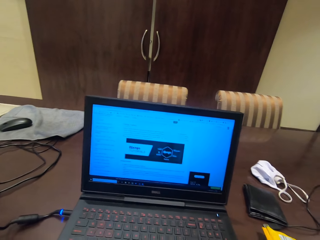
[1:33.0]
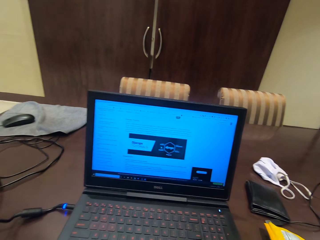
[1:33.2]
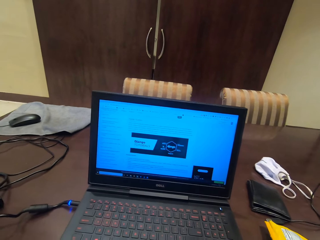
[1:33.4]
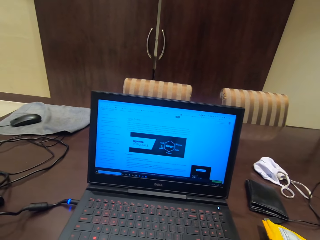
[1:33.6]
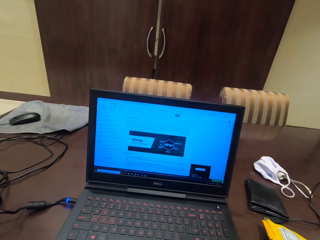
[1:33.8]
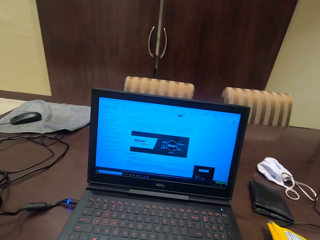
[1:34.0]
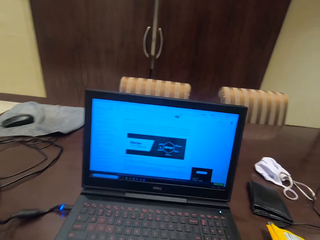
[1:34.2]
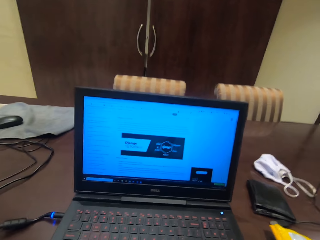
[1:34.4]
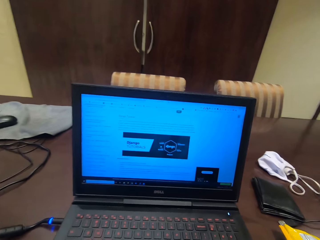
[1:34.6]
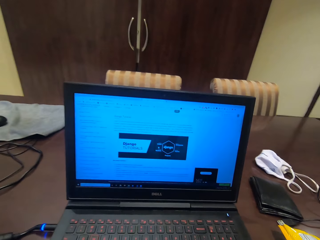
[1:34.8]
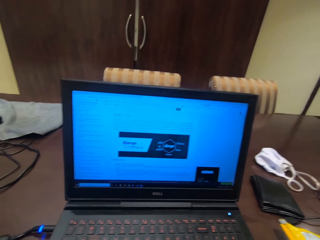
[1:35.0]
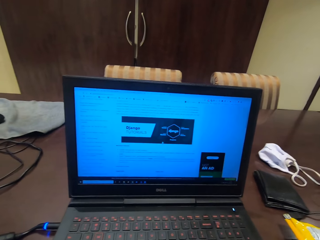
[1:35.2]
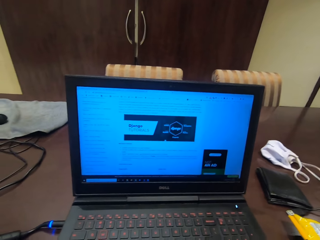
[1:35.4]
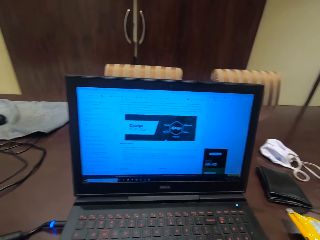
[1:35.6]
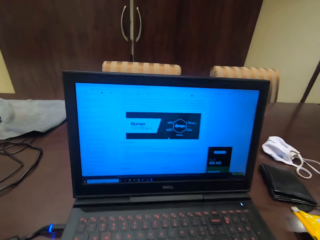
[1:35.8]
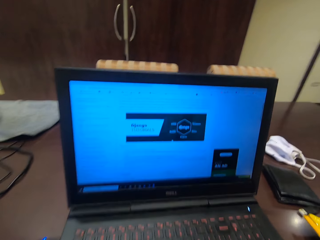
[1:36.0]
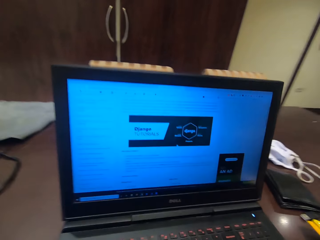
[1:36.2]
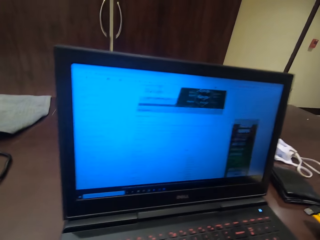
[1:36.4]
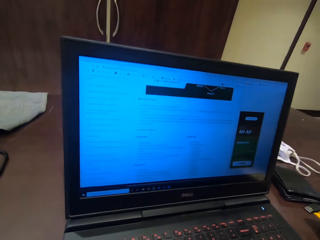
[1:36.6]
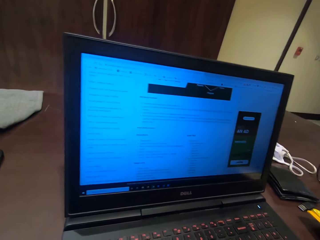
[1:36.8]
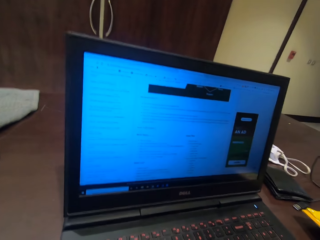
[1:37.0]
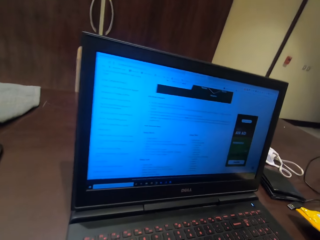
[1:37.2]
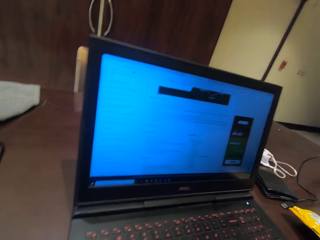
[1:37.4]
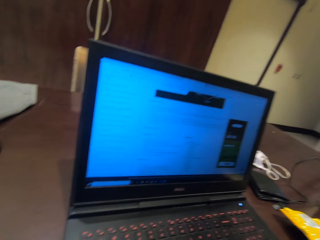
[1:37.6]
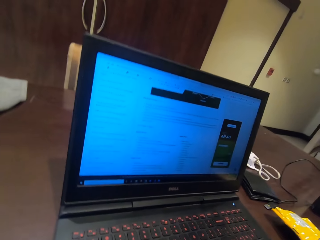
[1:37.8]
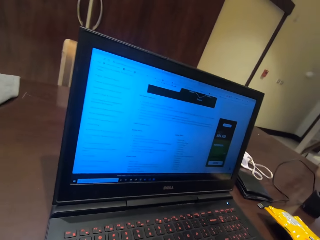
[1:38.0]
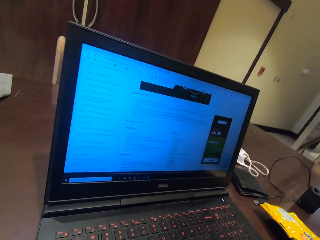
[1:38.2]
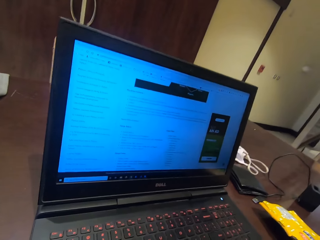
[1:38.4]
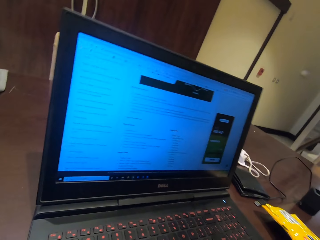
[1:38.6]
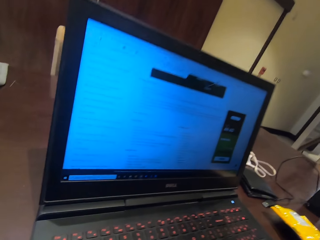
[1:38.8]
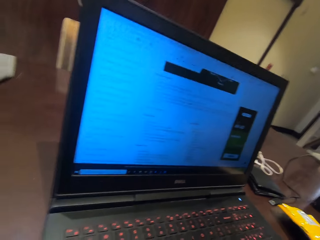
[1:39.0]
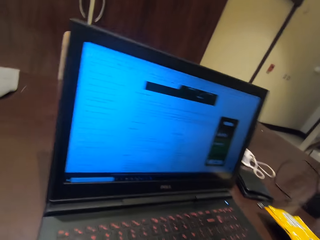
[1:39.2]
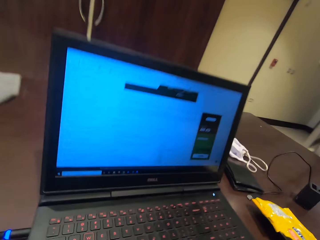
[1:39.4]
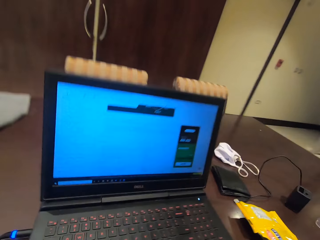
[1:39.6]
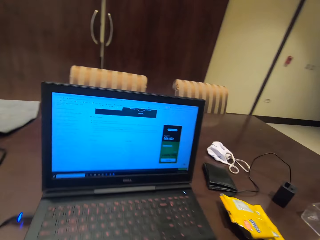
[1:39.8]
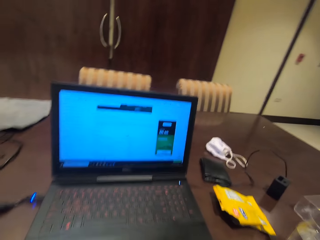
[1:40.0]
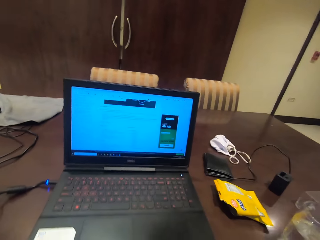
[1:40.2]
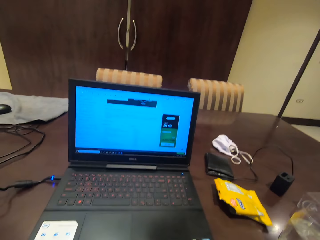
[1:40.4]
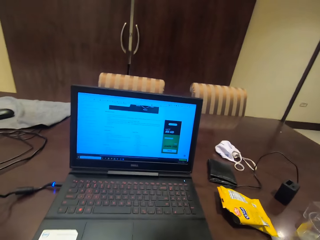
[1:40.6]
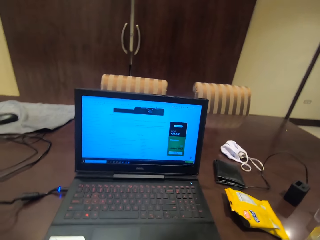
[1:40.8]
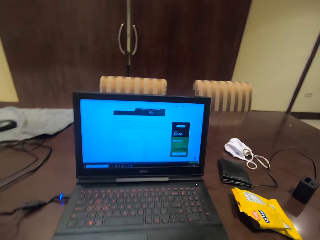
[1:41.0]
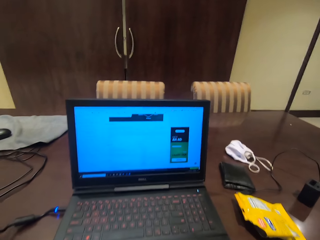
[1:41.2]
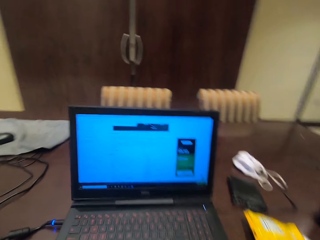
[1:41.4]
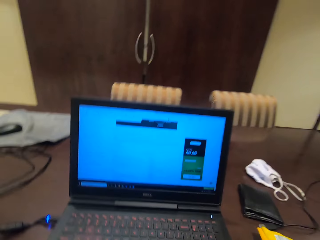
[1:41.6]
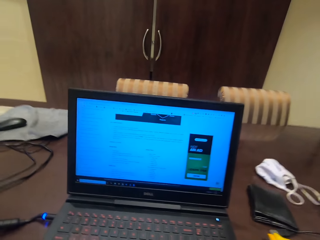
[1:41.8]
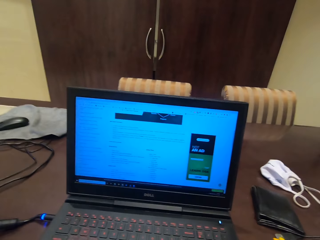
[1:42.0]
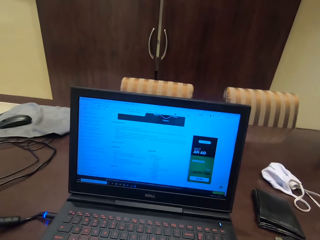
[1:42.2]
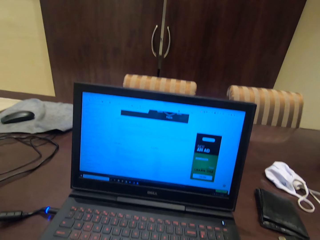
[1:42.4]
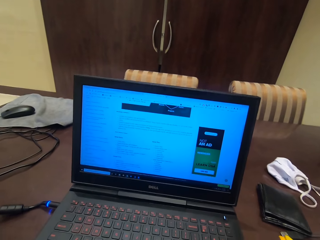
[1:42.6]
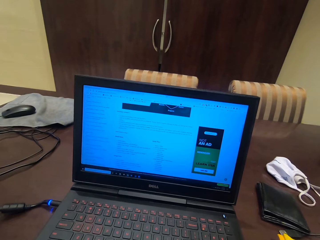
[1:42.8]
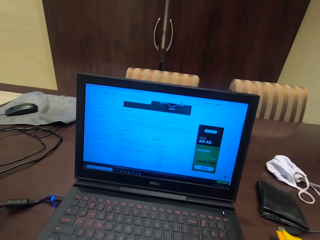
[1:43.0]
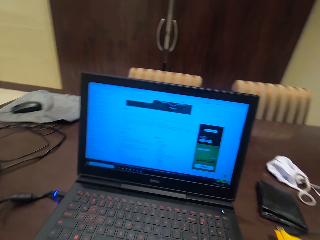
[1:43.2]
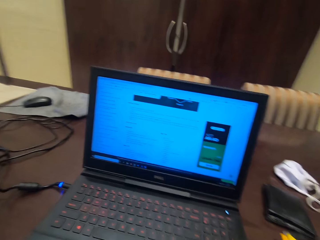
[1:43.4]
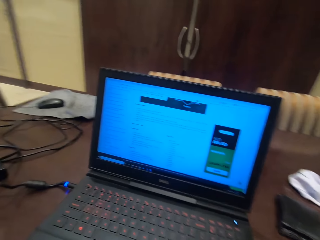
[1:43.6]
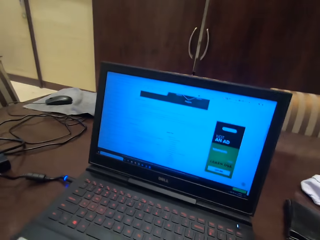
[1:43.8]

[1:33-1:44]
The camera wearer scrolls the page in the laptop. They read the notes inside the laptop.

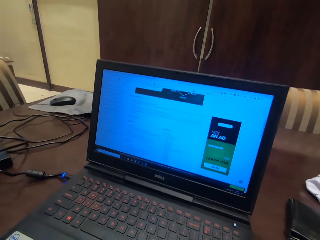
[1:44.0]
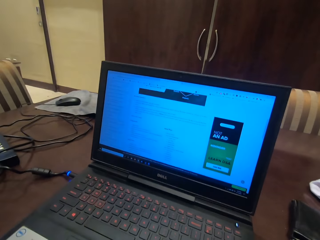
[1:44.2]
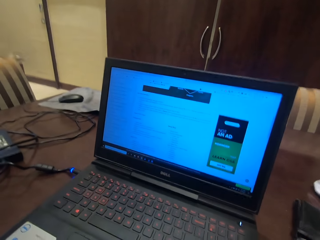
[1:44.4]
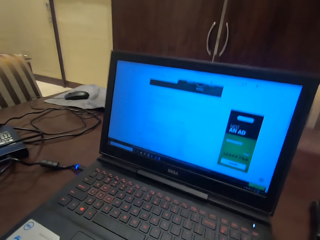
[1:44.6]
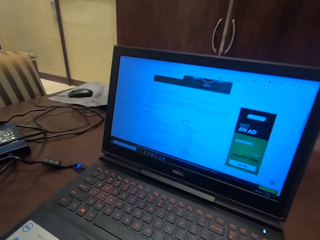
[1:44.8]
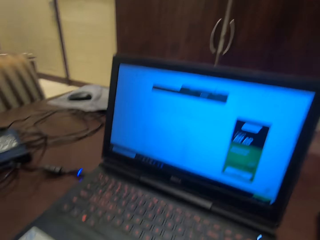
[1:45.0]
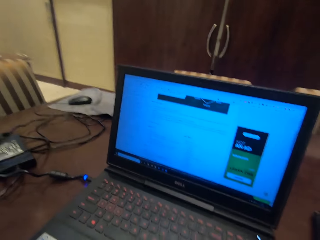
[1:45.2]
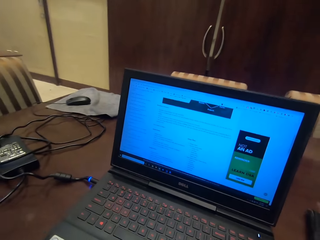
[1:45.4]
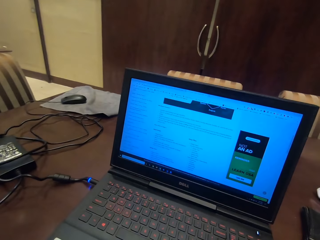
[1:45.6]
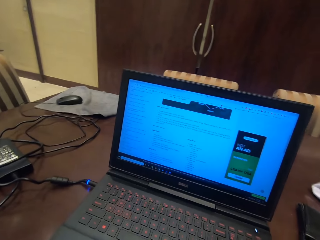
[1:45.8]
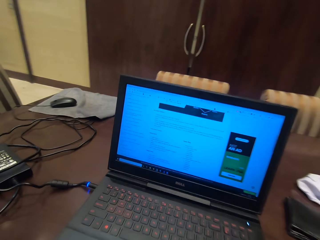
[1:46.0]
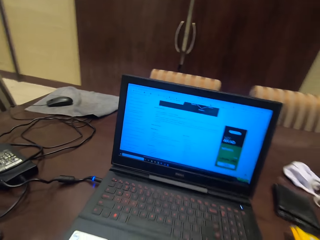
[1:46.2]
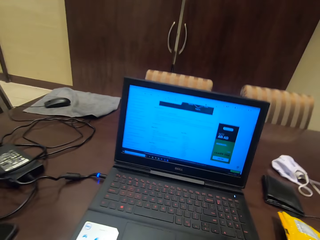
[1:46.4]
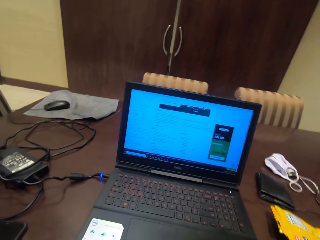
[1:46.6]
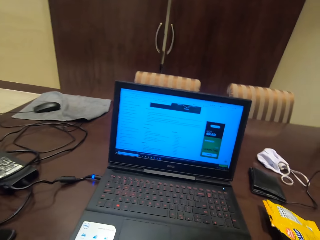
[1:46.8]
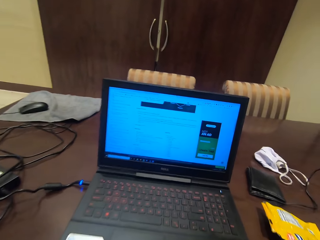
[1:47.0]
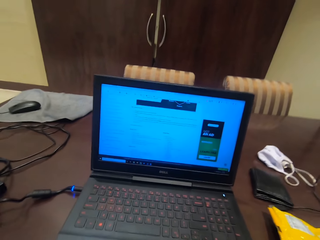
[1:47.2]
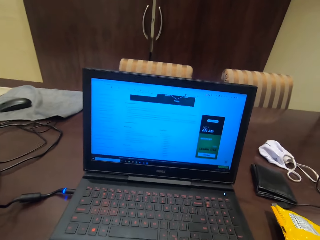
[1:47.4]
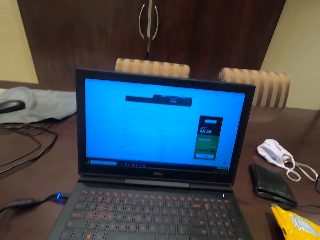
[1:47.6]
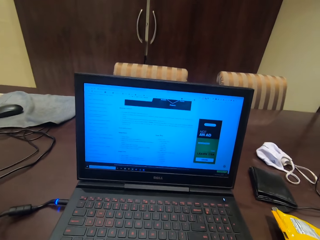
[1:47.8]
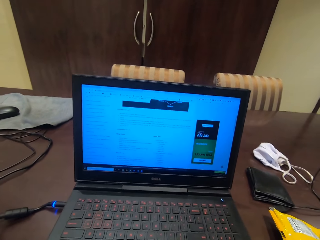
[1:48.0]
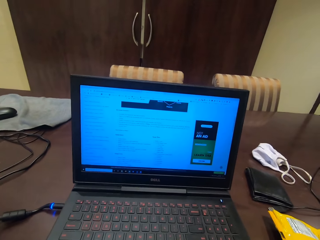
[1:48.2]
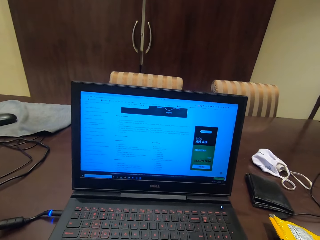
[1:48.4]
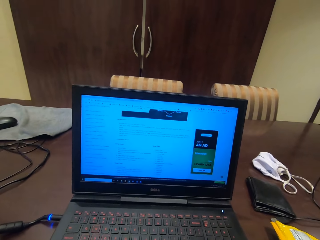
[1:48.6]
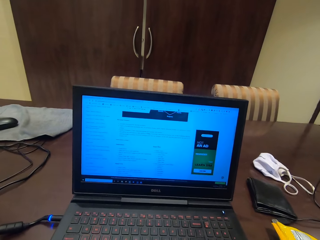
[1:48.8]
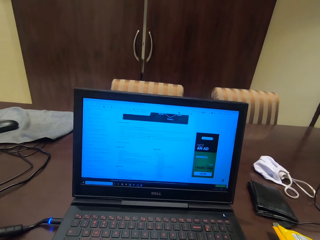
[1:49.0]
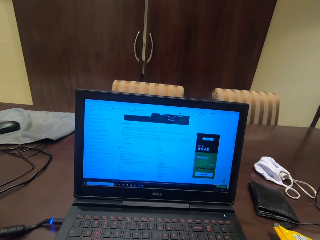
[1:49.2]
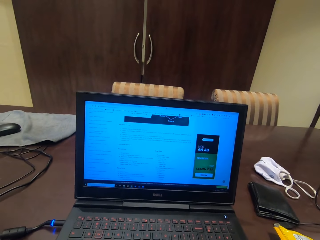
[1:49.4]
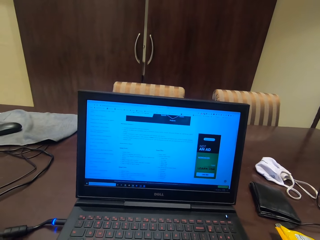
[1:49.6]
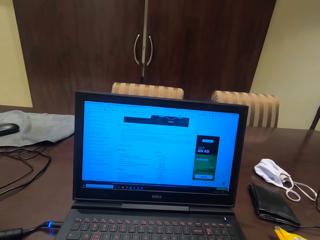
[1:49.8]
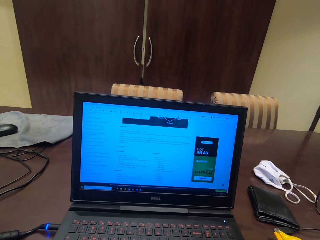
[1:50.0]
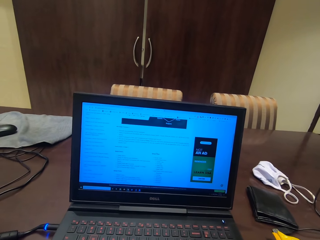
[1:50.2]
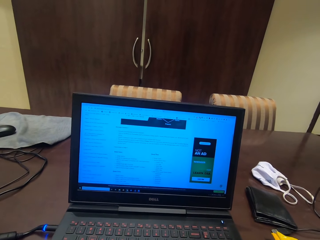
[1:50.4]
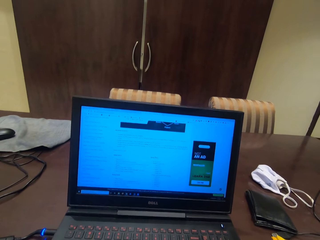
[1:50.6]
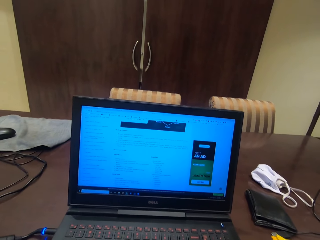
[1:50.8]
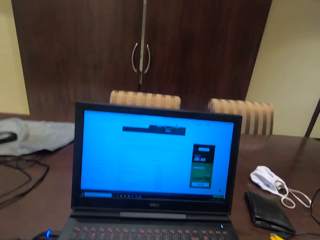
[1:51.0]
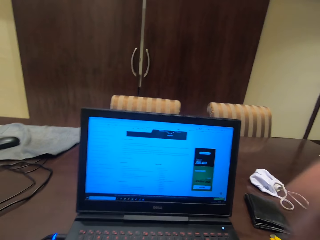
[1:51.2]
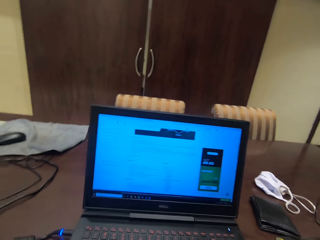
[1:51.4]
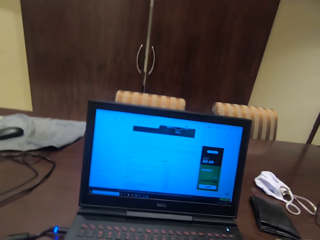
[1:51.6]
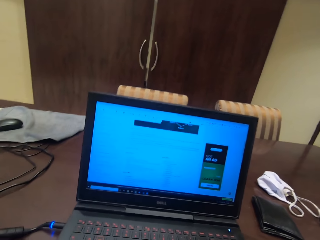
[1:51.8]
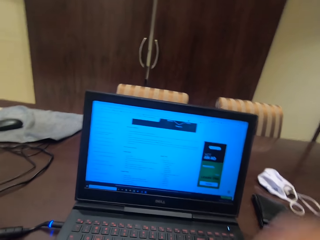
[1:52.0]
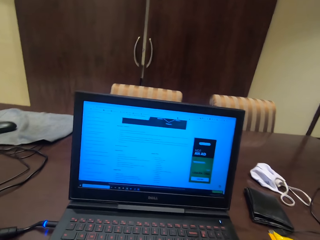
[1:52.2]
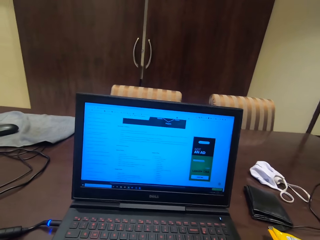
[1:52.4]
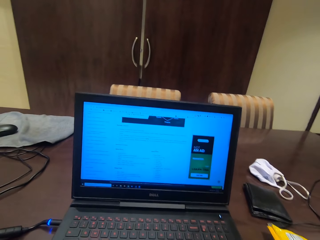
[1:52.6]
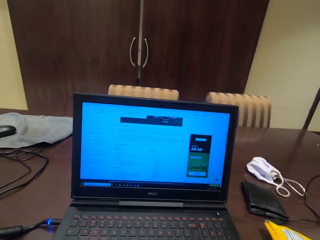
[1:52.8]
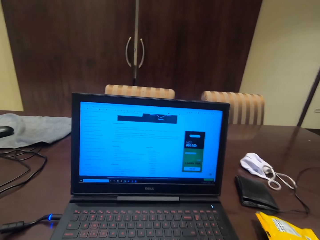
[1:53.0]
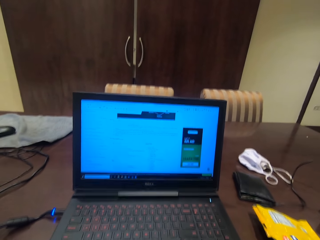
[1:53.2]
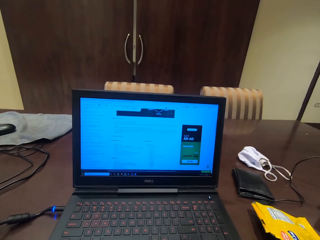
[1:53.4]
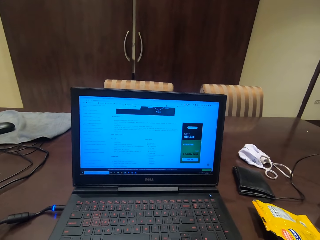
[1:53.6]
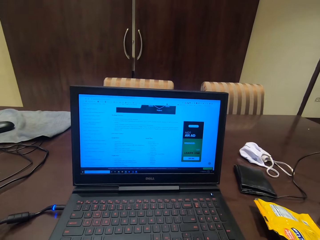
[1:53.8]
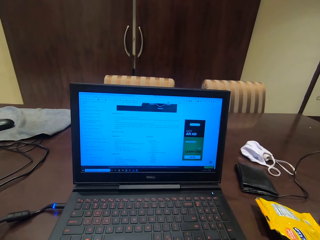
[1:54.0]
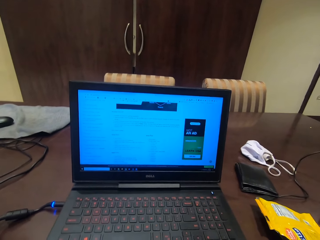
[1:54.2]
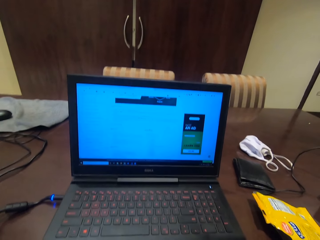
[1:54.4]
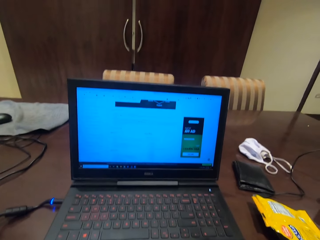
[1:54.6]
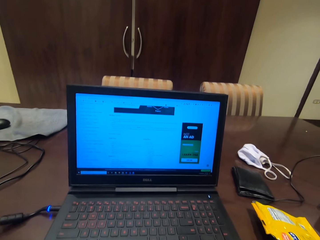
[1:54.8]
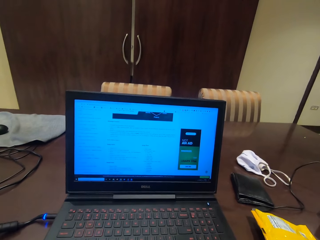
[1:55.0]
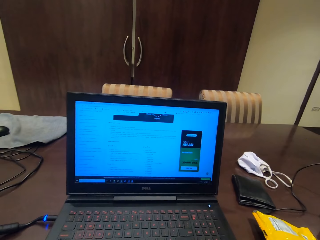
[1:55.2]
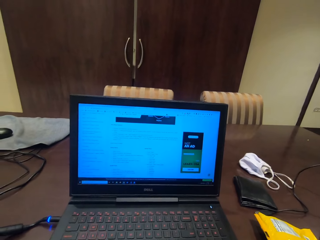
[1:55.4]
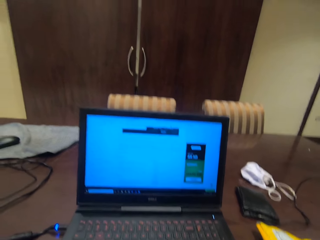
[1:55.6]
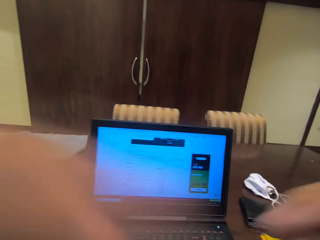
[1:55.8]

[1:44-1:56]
The camera wearer adjusts the camera.
